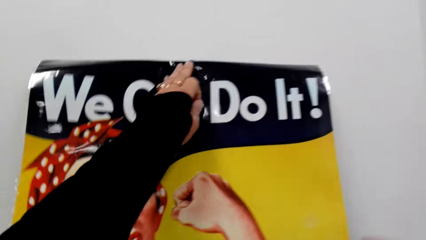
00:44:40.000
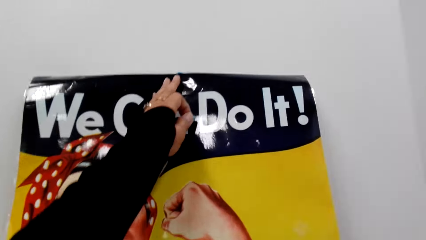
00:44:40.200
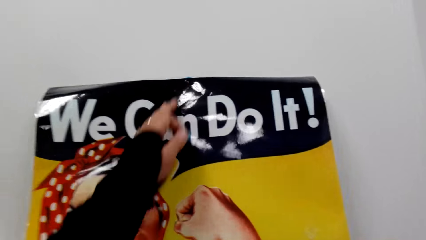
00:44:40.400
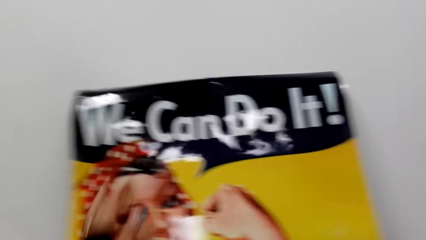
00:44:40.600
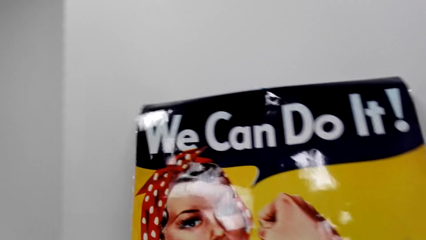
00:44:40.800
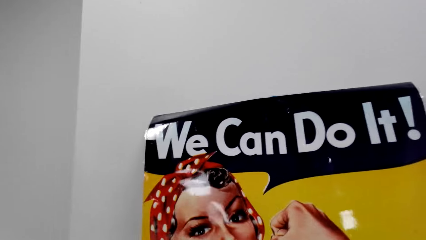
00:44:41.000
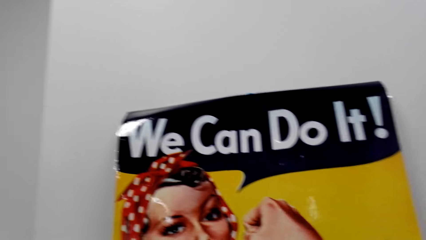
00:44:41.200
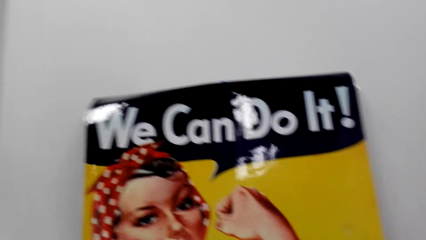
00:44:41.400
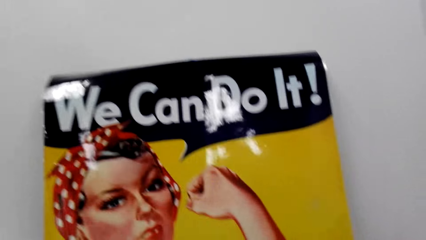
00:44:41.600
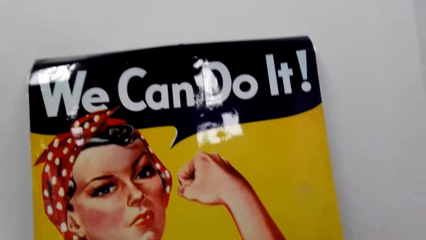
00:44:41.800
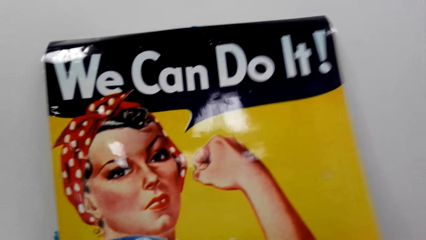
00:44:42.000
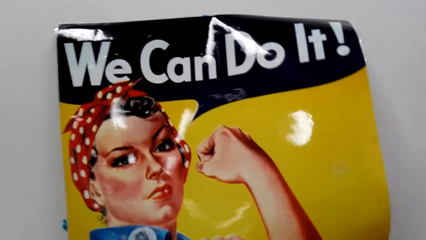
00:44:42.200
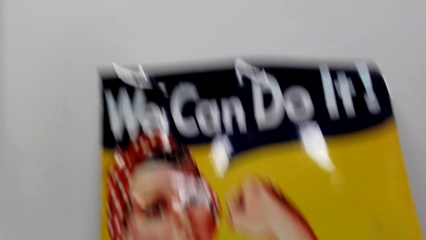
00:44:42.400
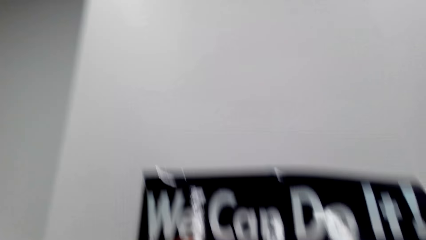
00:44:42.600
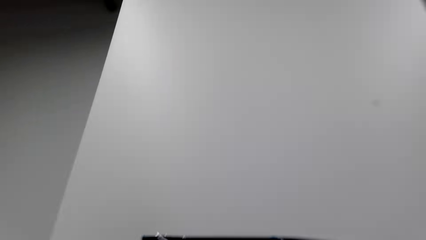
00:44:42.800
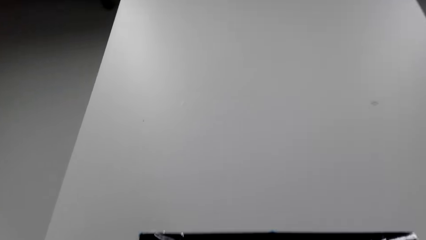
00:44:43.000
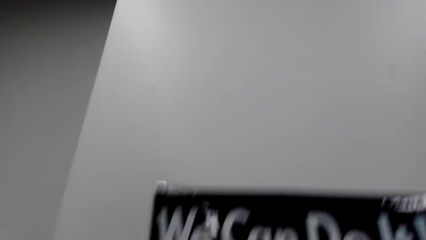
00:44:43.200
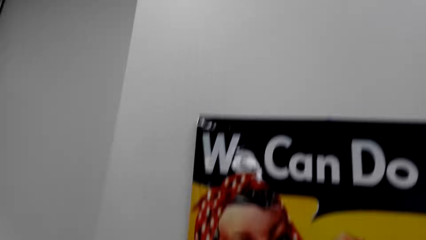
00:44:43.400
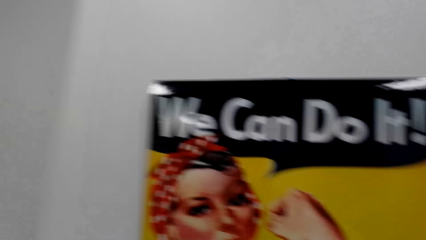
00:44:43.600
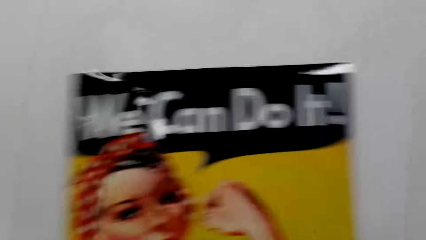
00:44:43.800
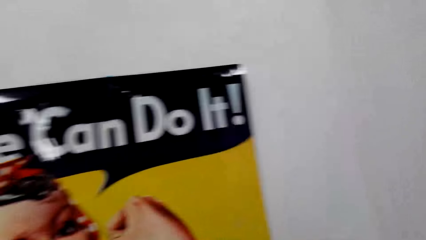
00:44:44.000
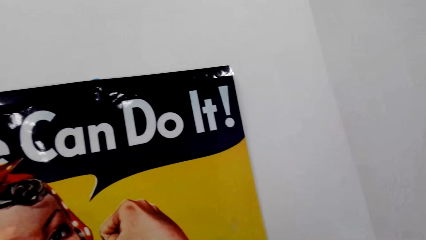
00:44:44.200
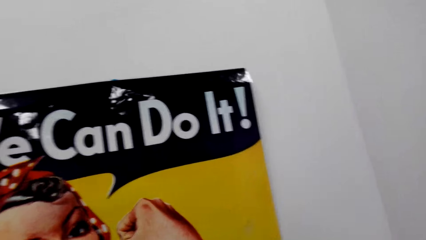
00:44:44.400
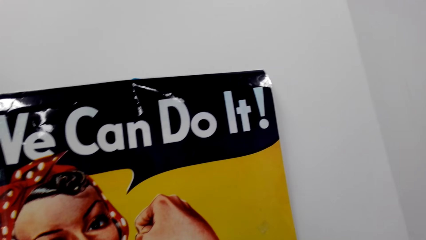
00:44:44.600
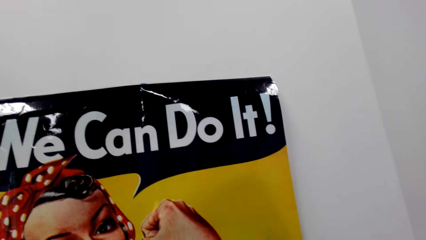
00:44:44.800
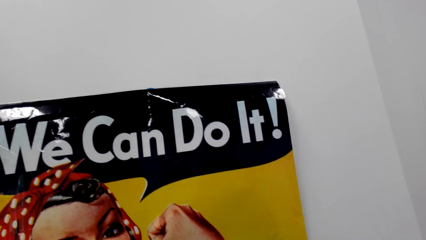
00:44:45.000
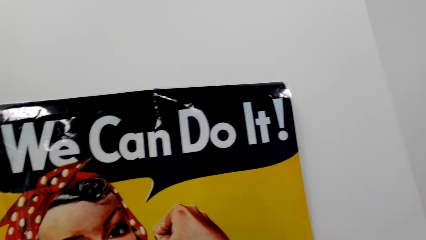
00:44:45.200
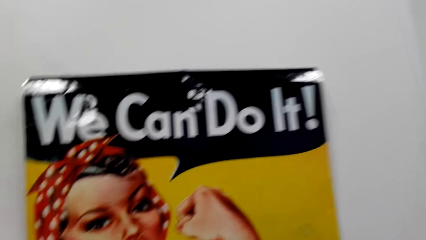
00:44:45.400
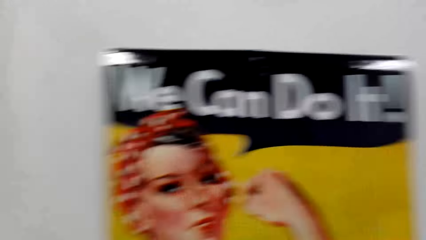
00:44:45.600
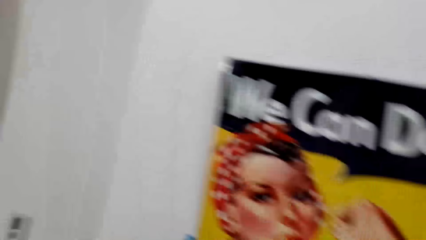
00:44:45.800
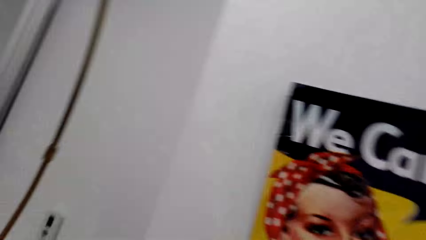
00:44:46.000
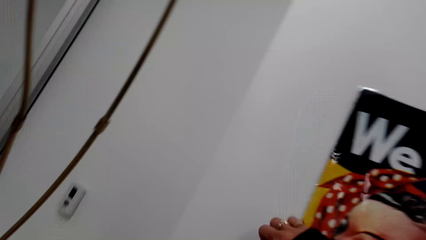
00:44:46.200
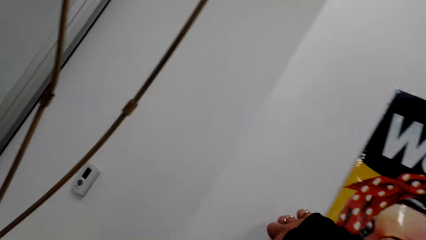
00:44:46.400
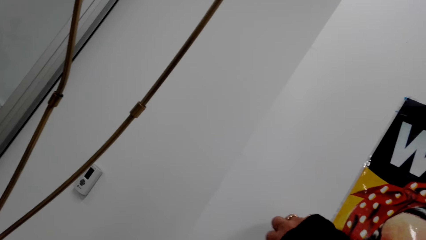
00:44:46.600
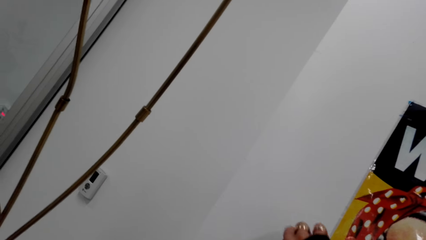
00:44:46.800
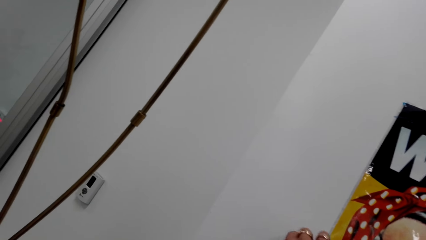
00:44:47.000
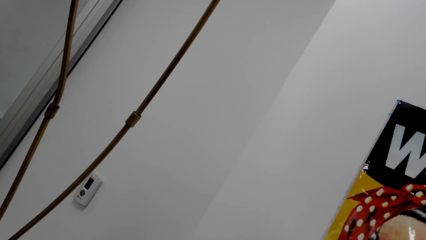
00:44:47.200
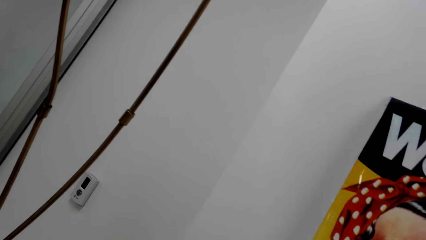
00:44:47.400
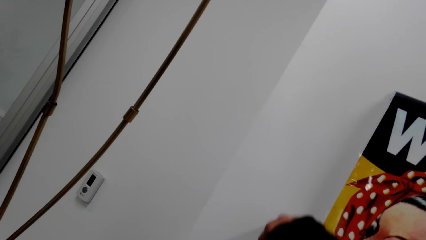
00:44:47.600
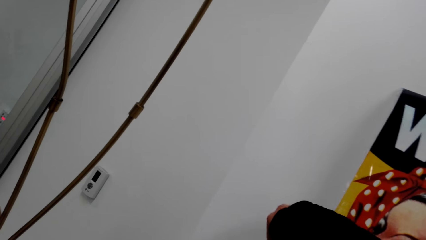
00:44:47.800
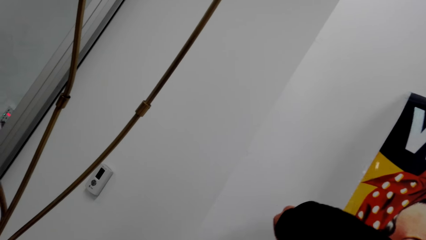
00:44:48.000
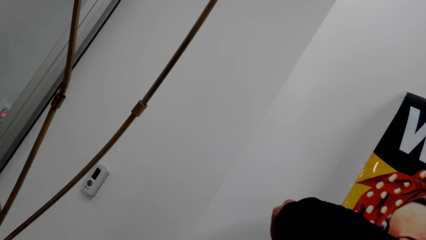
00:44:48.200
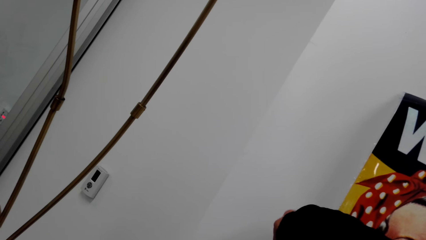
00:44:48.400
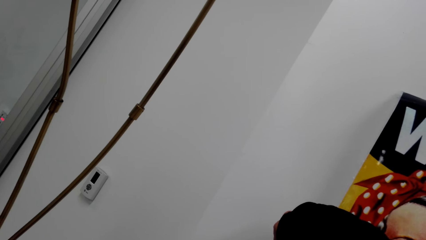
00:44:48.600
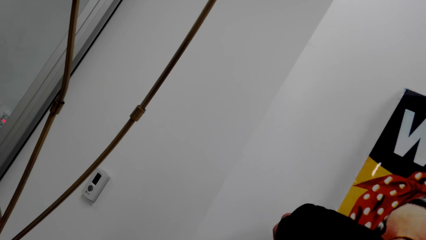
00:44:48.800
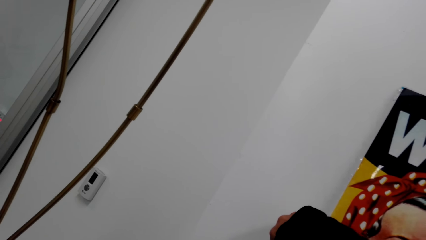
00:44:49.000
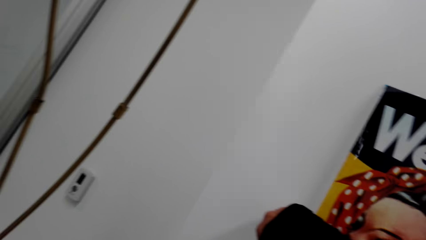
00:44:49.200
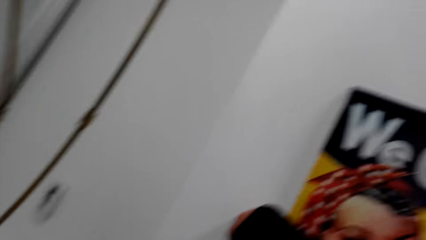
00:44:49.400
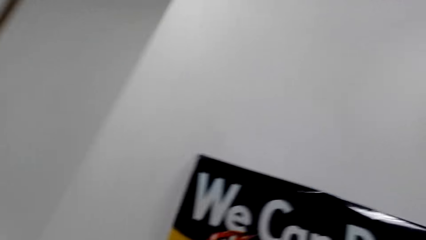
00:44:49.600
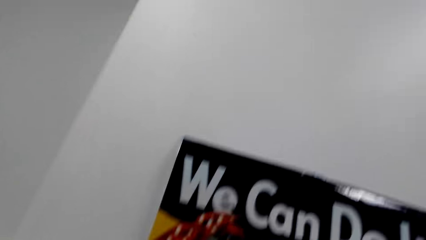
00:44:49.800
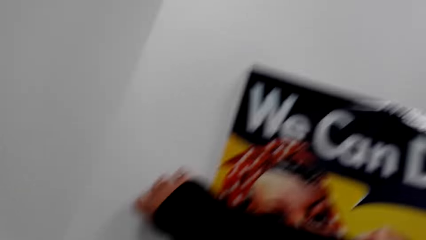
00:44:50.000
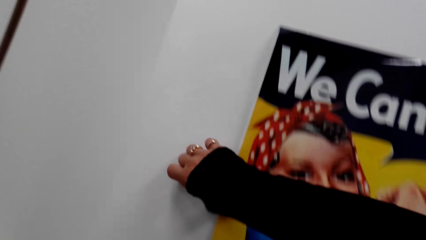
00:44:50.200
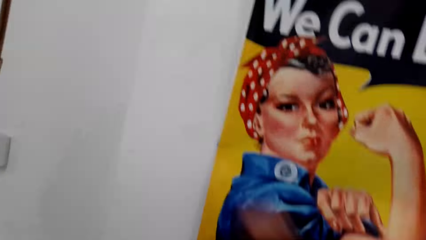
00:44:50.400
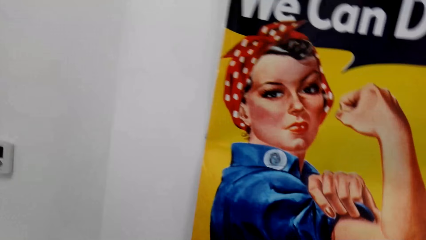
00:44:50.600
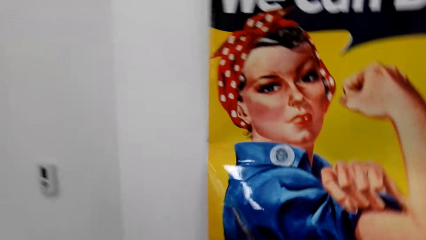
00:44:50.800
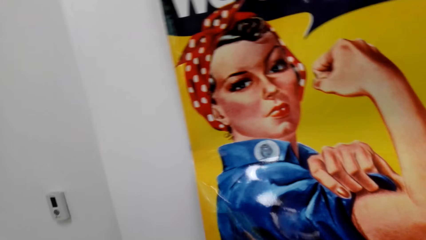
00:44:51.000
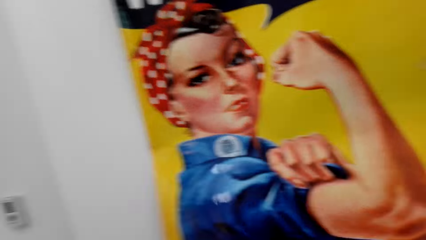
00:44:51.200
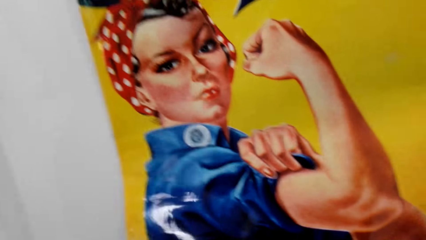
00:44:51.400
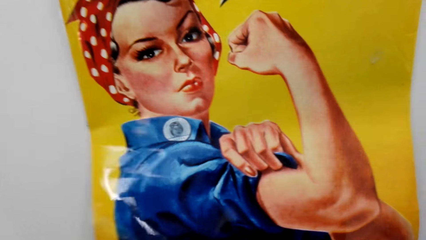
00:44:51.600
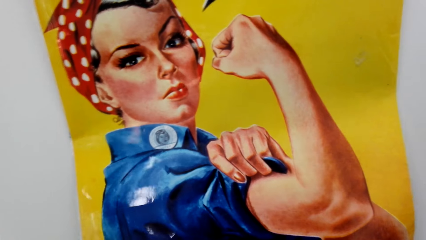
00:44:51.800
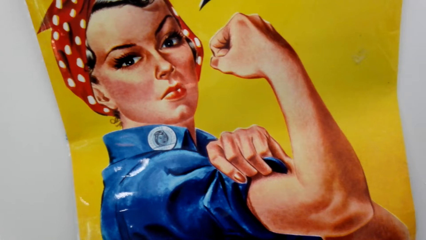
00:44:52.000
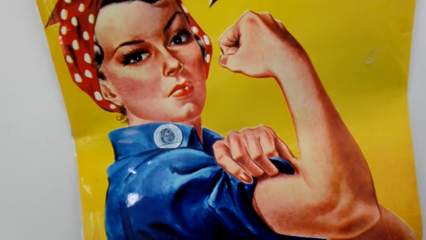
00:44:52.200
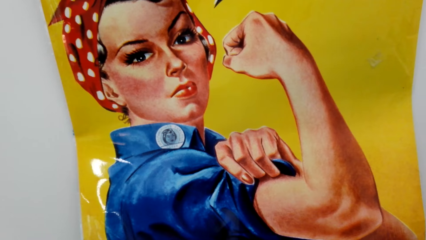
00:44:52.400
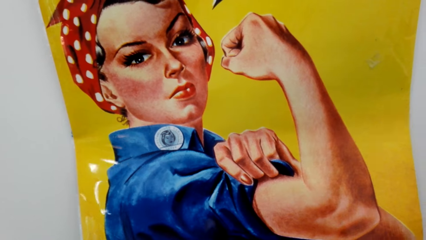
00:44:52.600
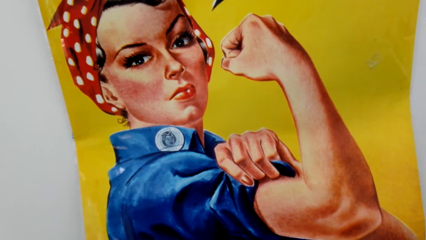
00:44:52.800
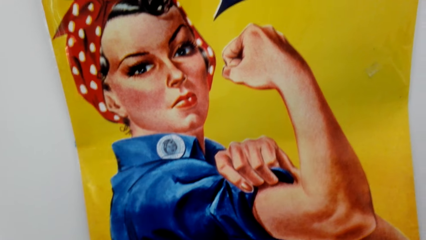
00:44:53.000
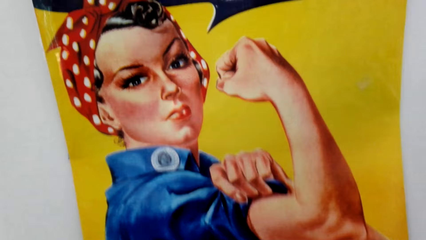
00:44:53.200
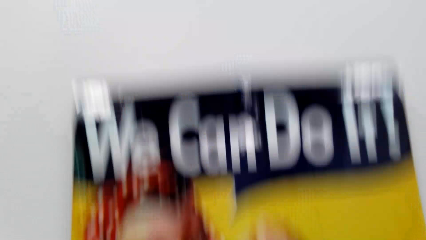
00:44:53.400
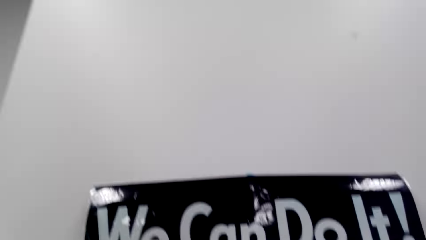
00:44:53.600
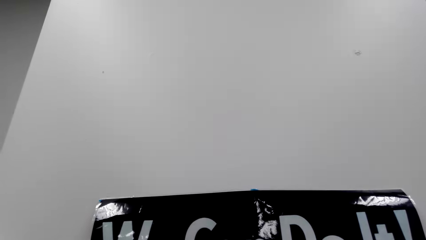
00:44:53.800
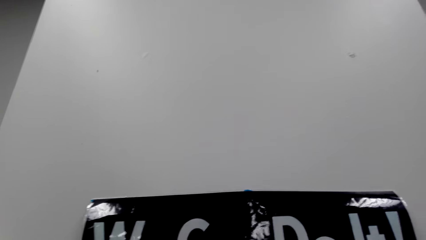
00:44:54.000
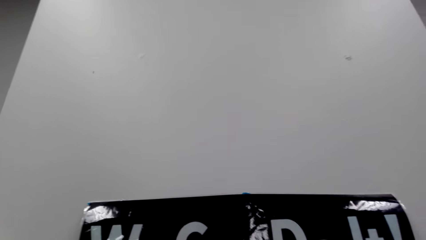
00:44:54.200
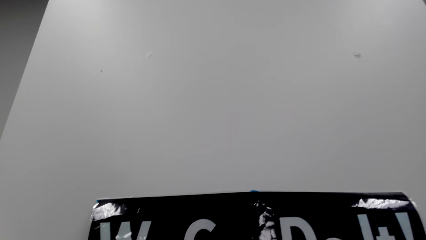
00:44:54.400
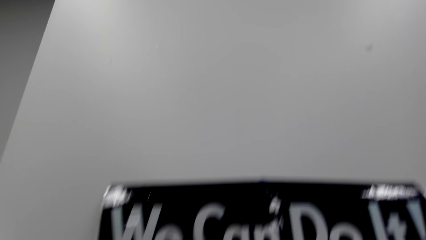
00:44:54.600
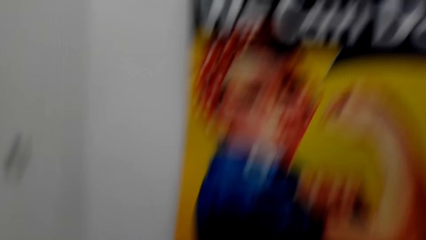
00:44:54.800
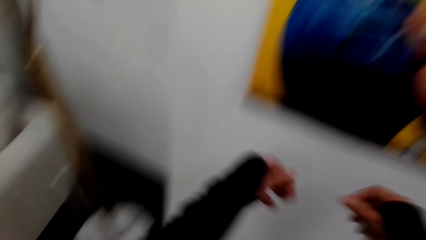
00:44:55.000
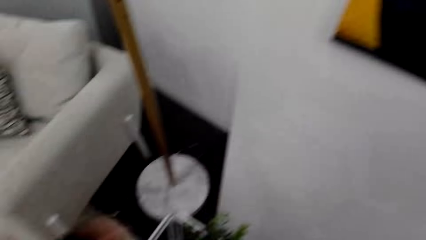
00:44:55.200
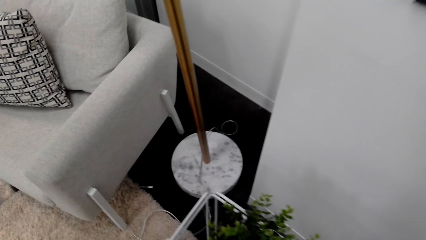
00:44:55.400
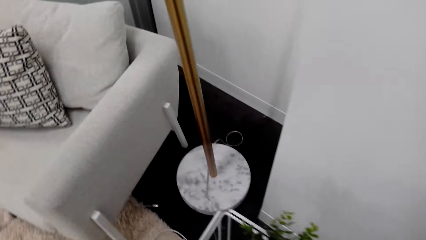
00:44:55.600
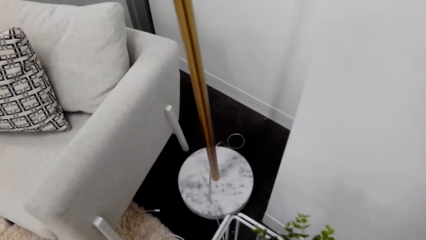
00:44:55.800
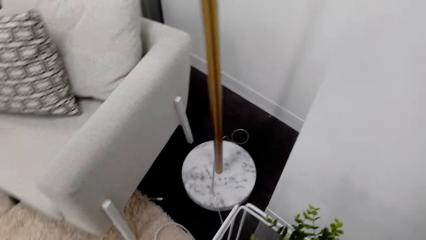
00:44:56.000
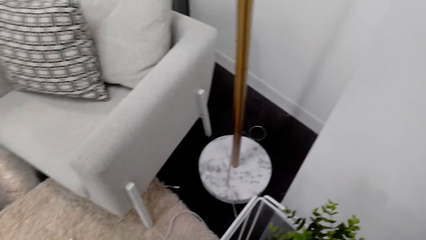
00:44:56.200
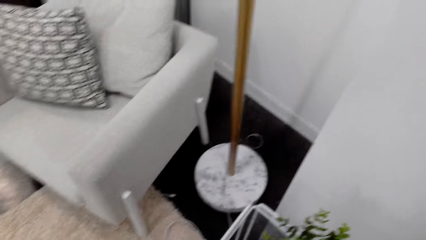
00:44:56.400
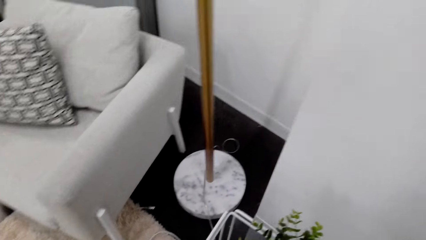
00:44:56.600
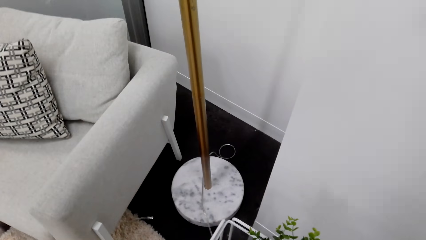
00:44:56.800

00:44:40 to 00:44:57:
The camera wearer moves the hand. They look around. They touch the wall art. They look around.
